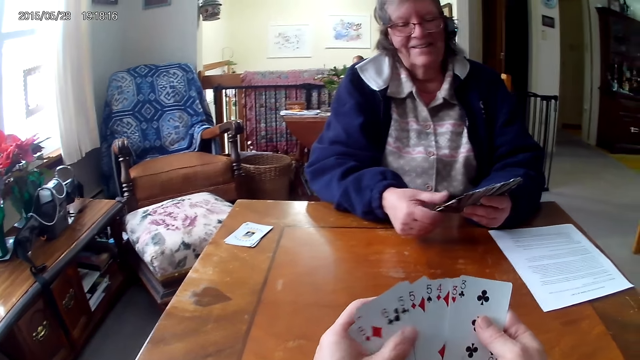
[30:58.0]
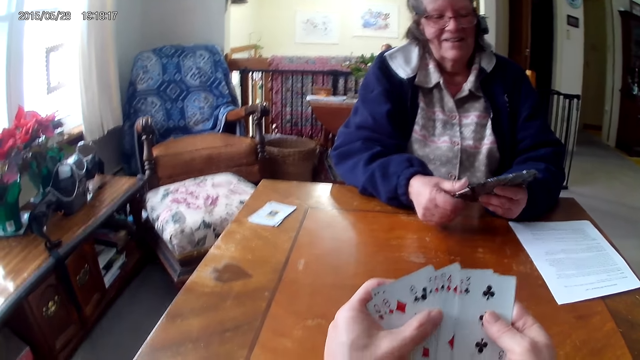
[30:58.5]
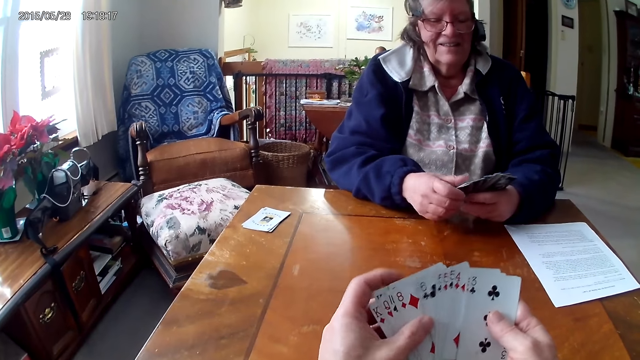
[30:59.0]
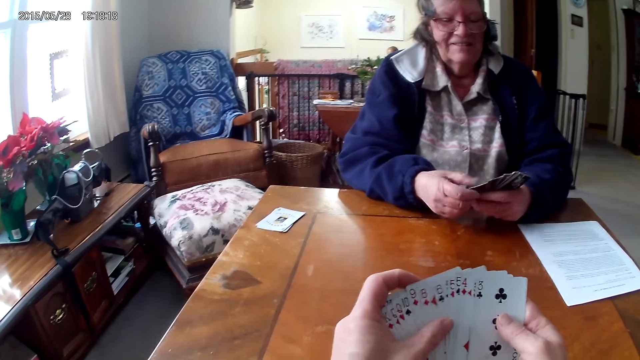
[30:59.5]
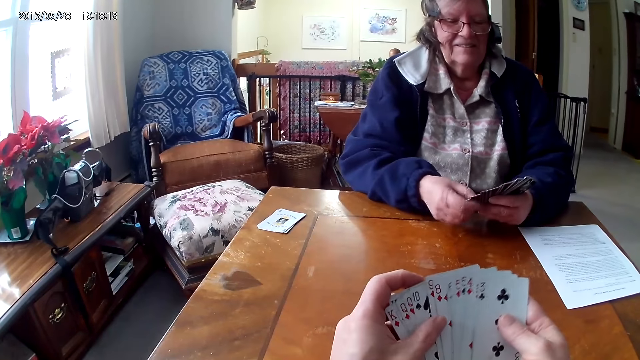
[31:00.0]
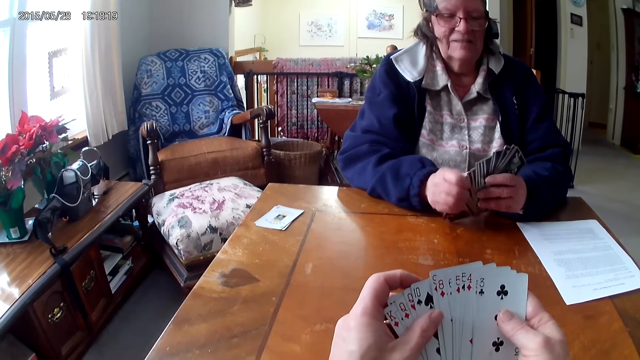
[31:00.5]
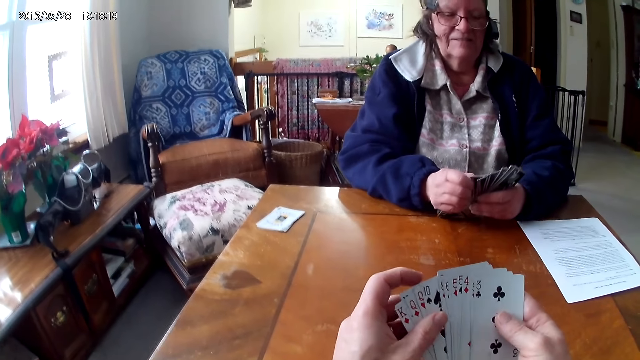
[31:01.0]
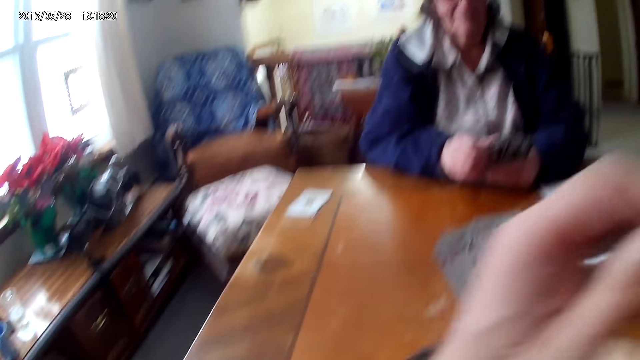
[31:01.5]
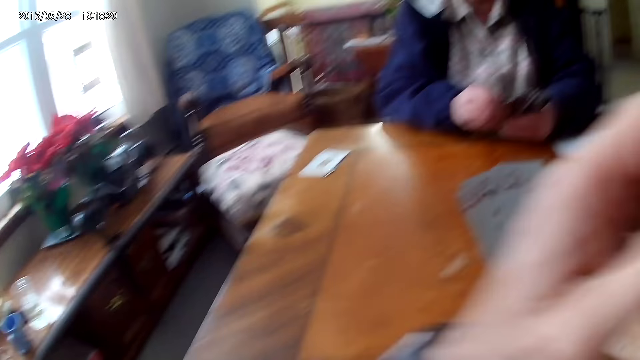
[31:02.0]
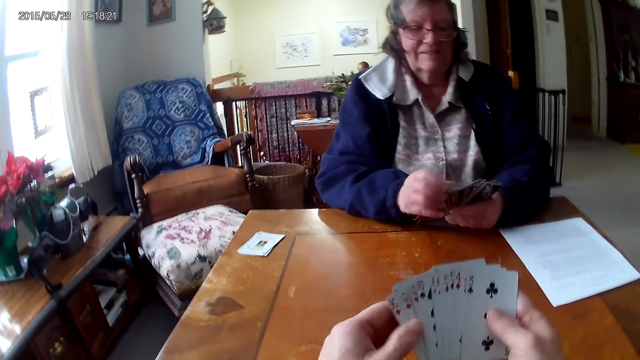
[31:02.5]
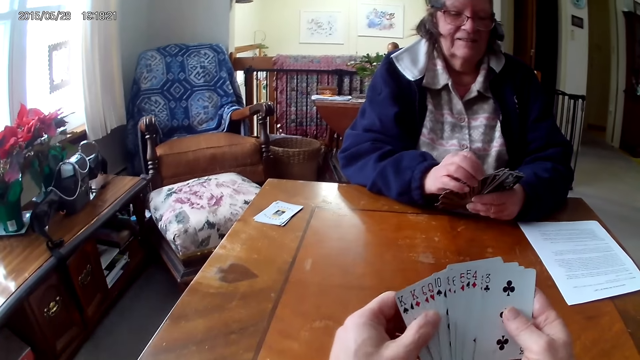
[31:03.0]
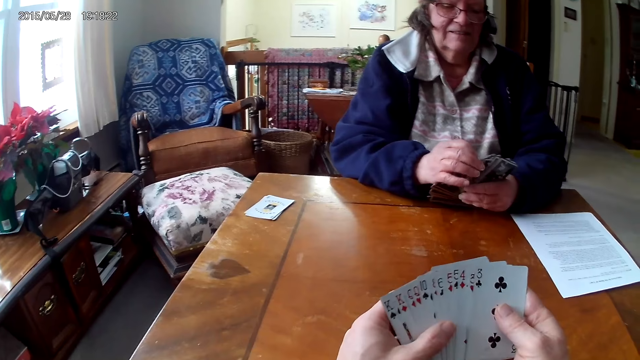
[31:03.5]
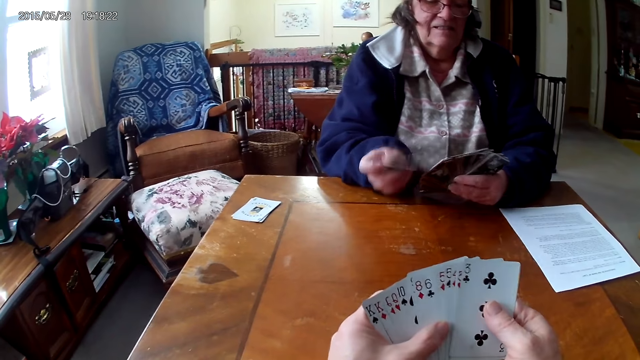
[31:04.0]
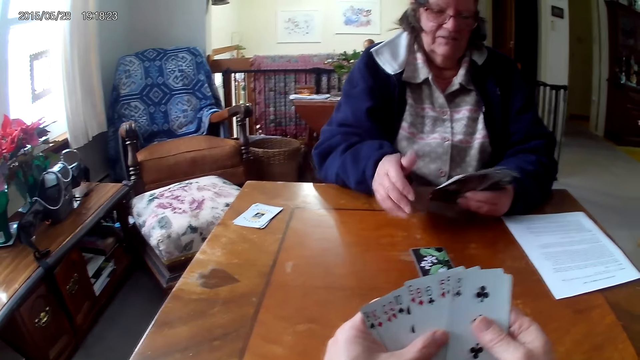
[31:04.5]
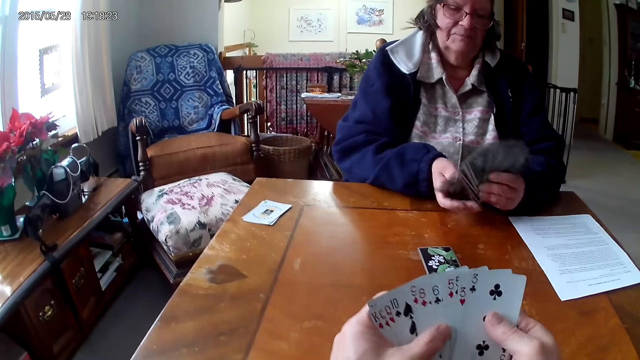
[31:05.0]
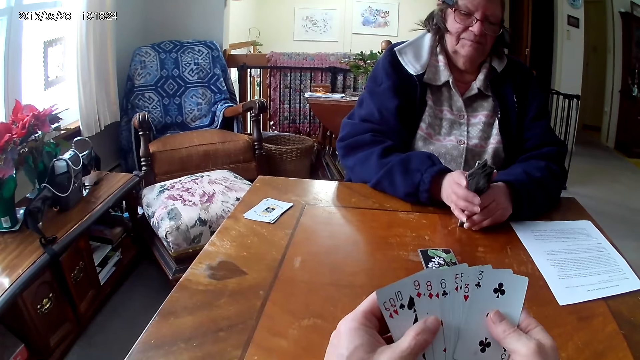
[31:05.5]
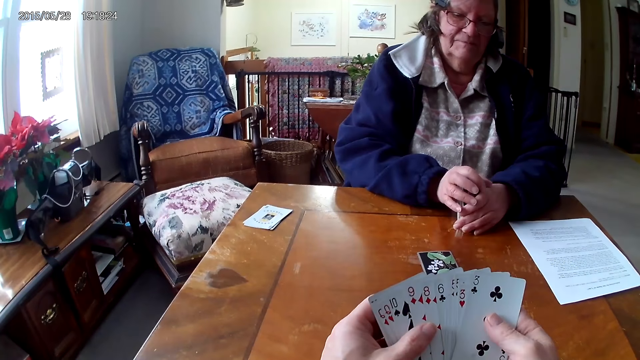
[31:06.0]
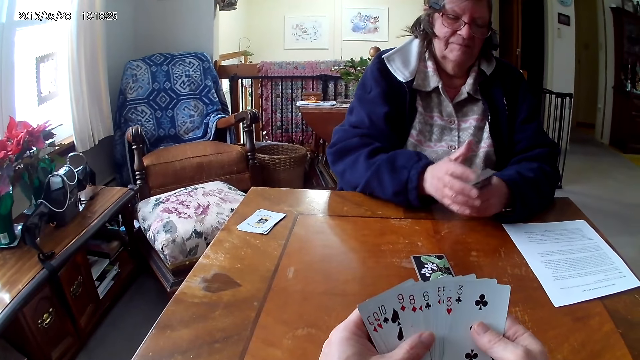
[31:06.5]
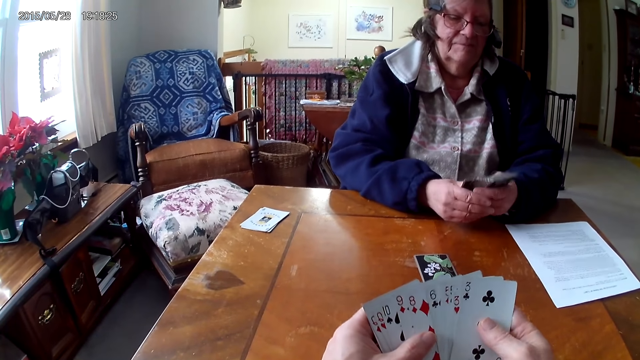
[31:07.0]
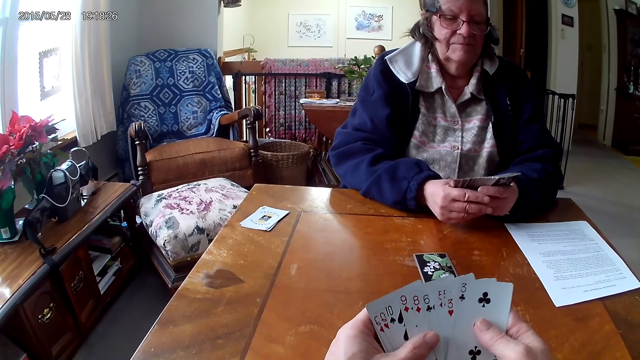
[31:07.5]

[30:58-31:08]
The camera wearer wipes the face. A man drops the card on the table. The camera wearer arranges the cards.

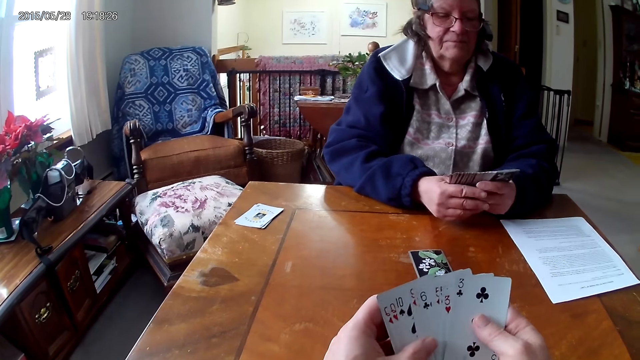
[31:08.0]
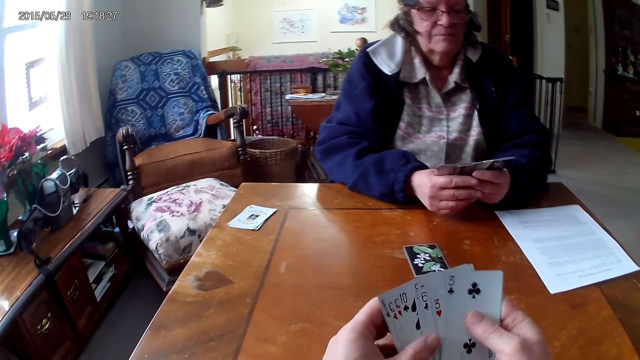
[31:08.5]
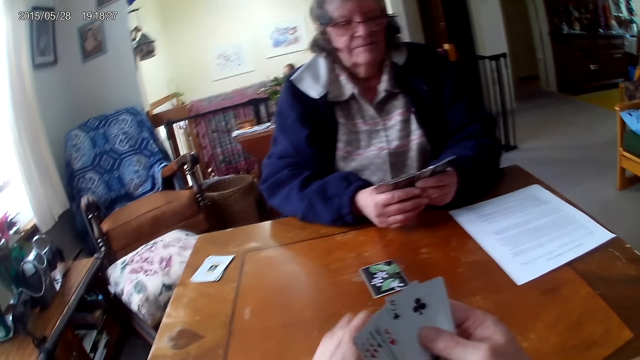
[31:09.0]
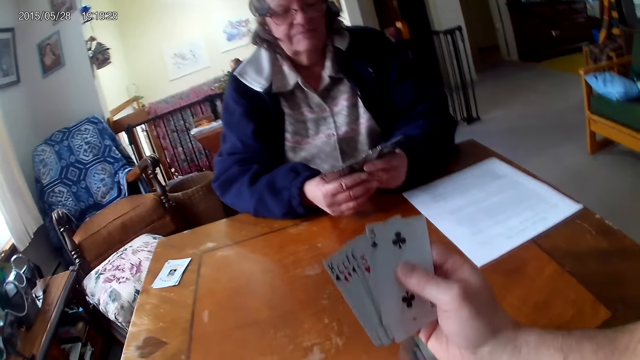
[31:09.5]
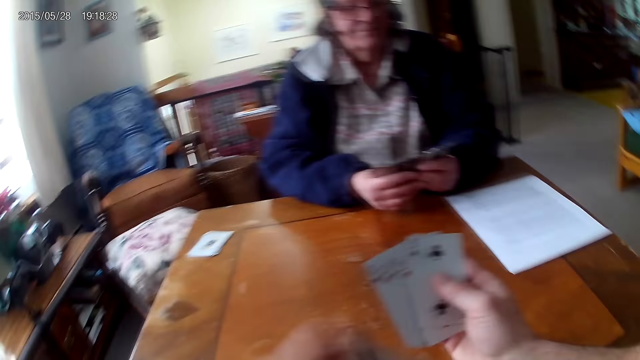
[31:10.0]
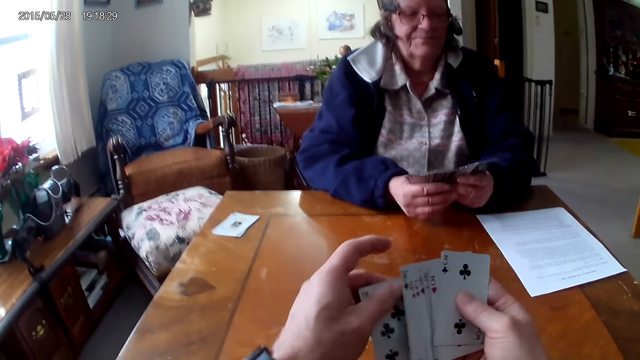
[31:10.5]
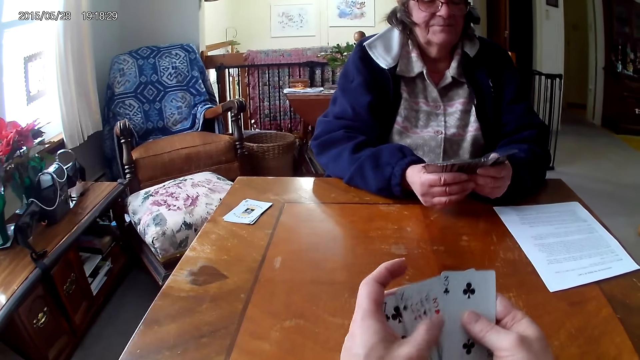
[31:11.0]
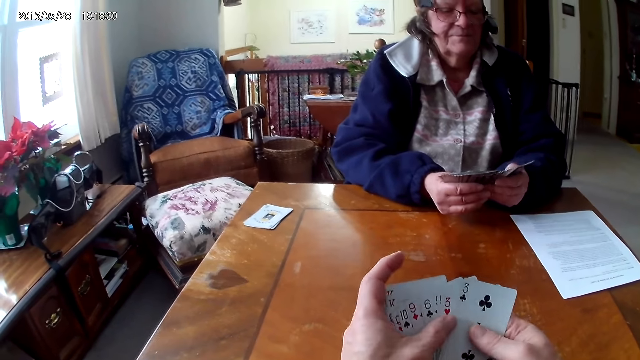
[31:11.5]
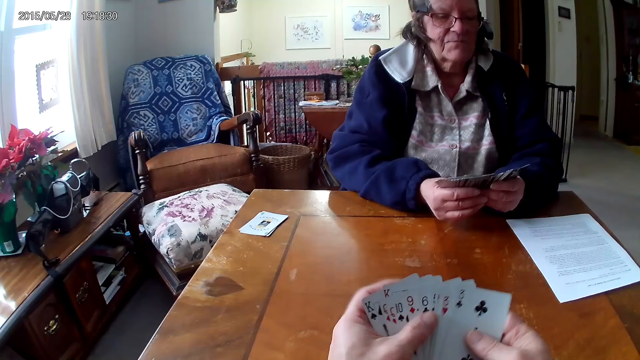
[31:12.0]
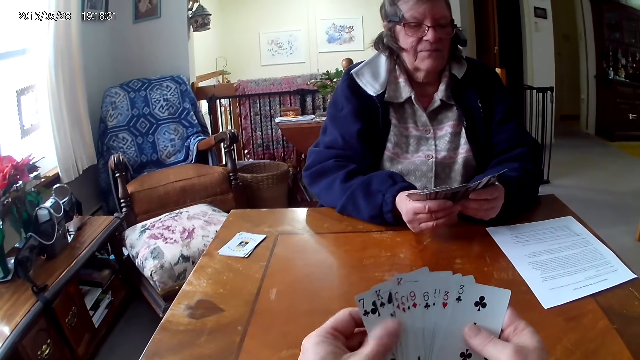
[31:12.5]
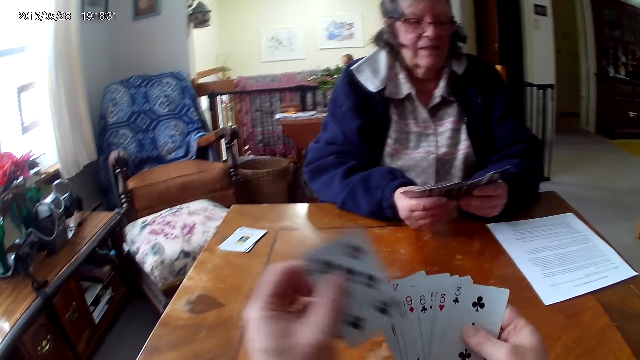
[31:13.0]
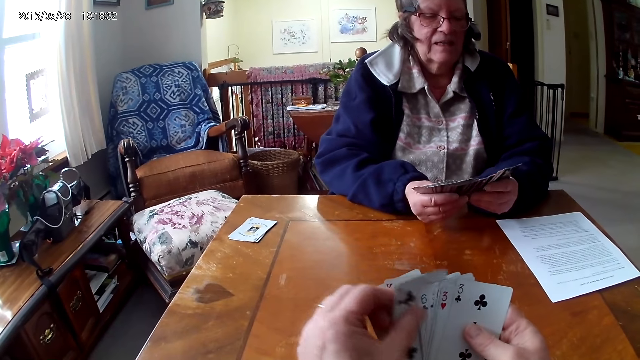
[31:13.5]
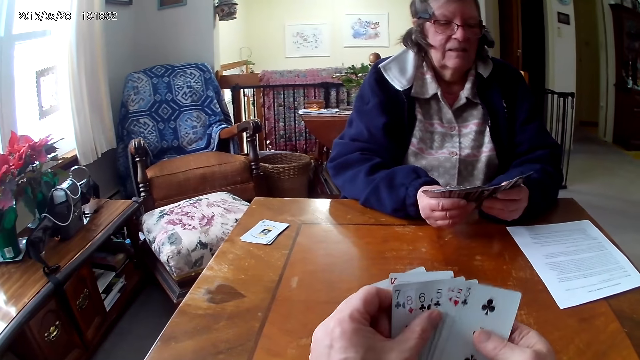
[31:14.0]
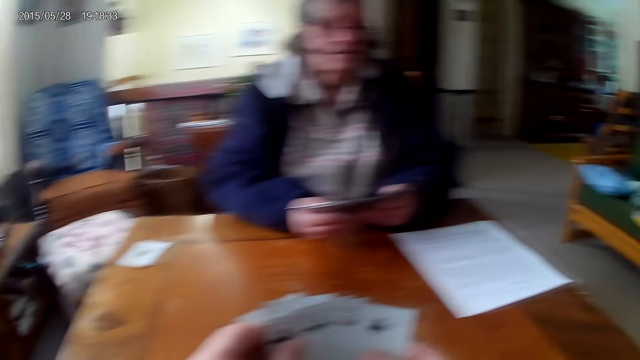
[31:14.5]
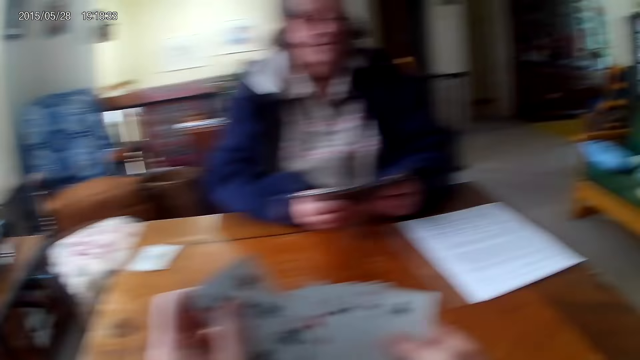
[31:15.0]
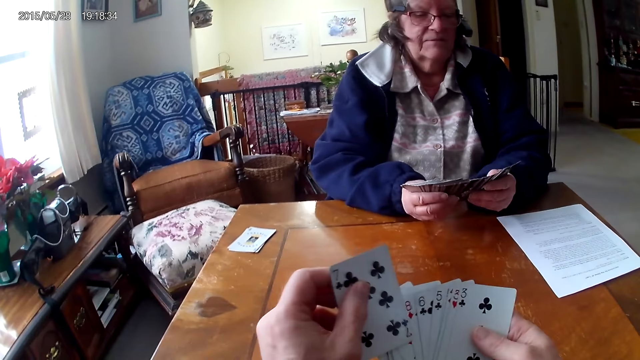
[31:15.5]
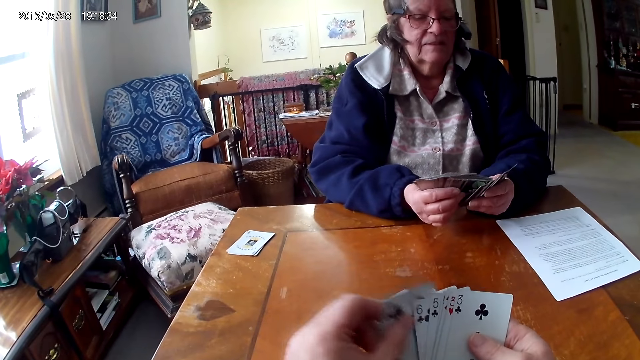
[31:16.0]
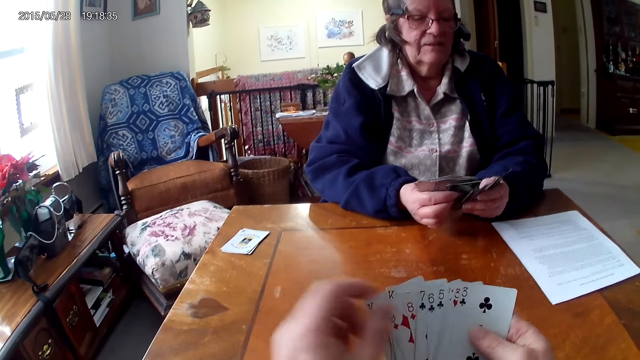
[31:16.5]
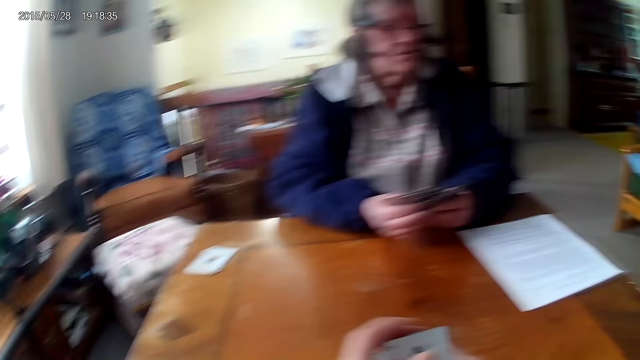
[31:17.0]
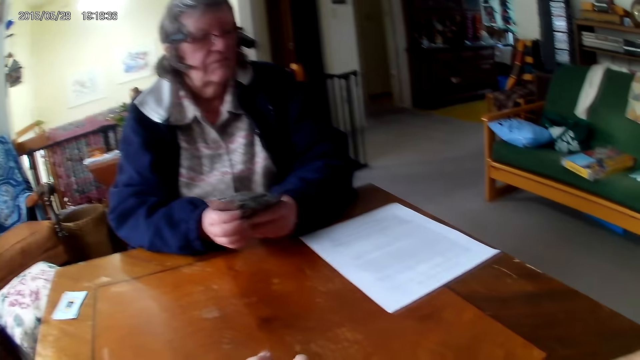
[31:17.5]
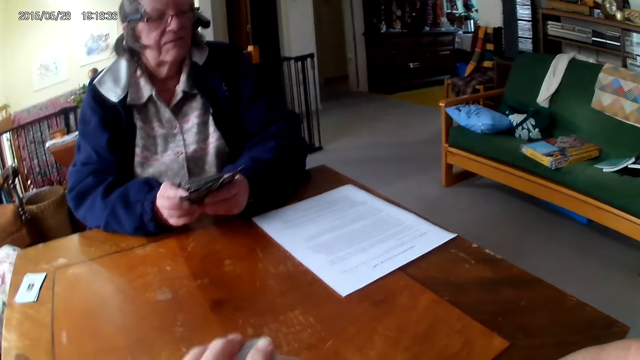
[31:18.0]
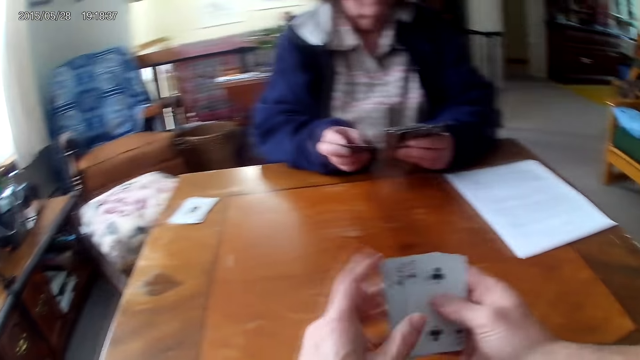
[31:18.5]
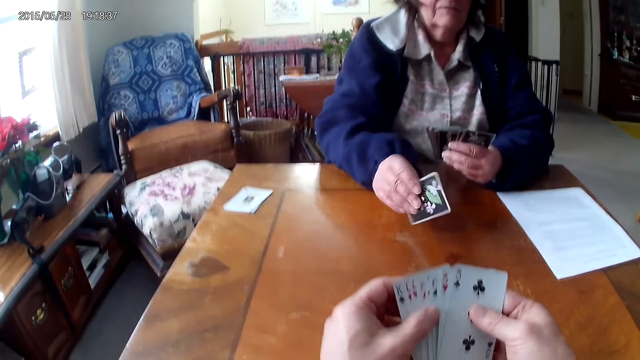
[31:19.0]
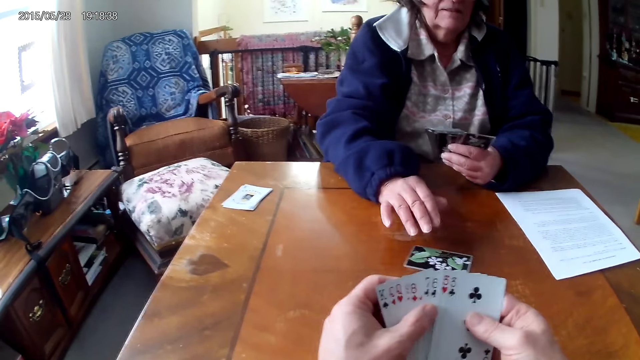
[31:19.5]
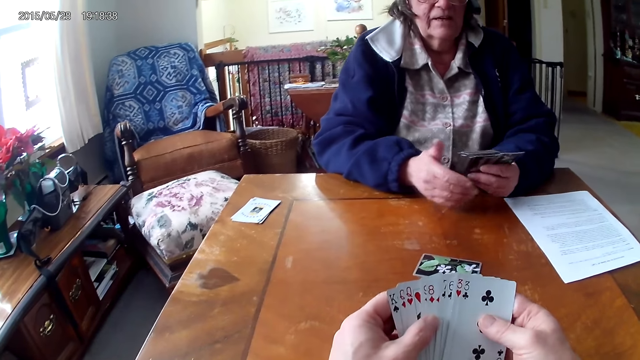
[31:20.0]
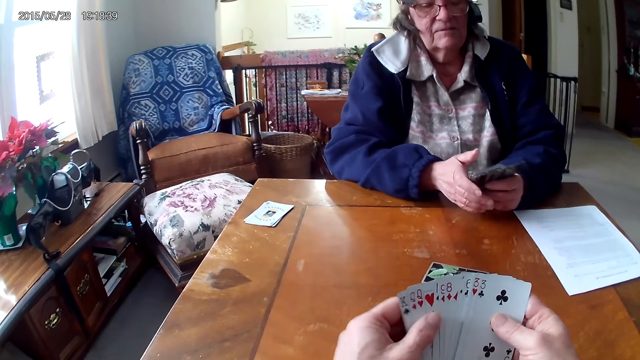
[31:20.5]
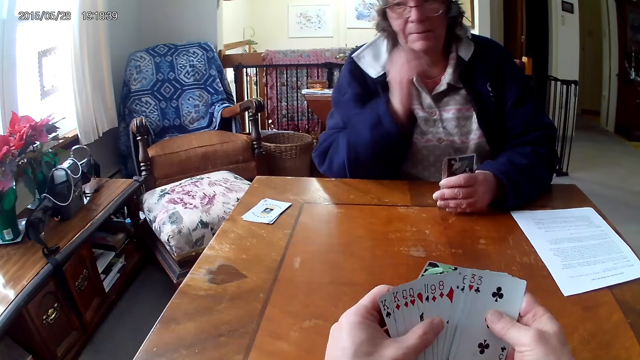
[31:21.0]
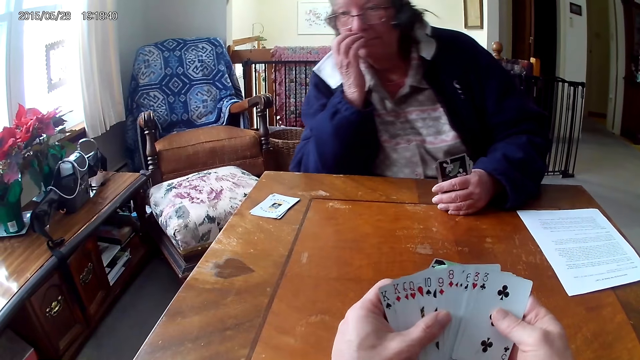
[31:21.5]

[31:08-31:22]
A man aligns the cards on the hands. The camera wearer picks the cards from the table. The man arranges the cards. The camera wearer aligns the cards on the hands. The man drops the card on the hands.
